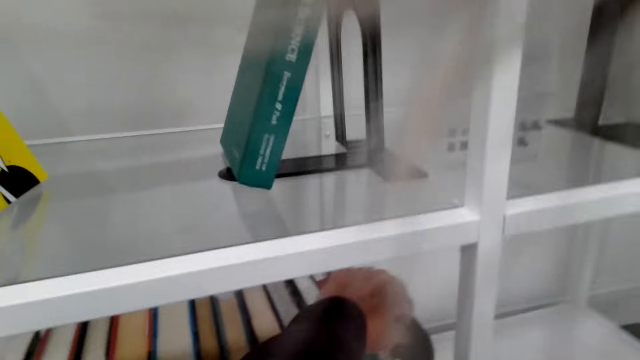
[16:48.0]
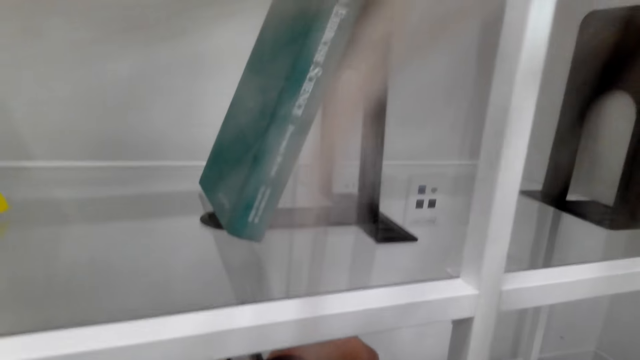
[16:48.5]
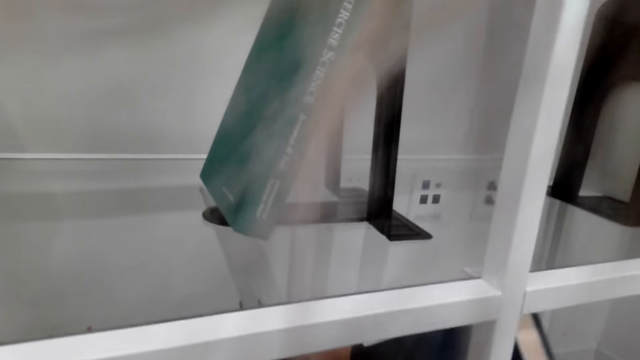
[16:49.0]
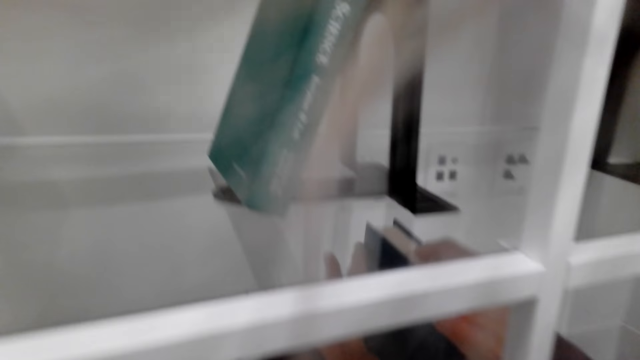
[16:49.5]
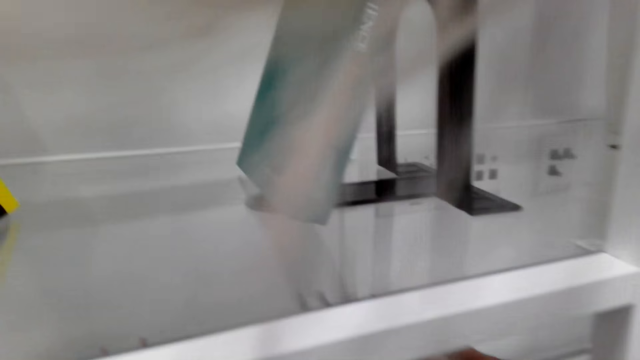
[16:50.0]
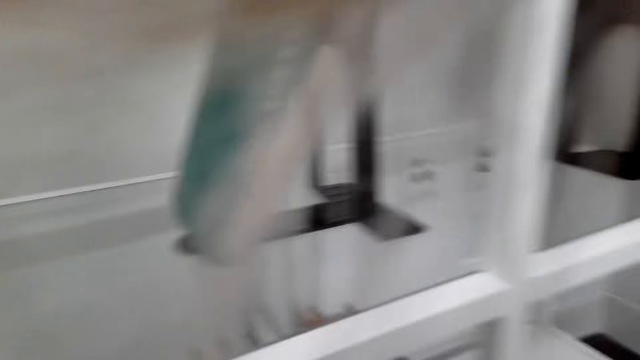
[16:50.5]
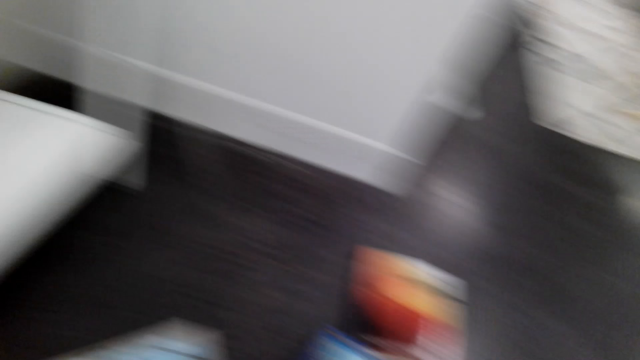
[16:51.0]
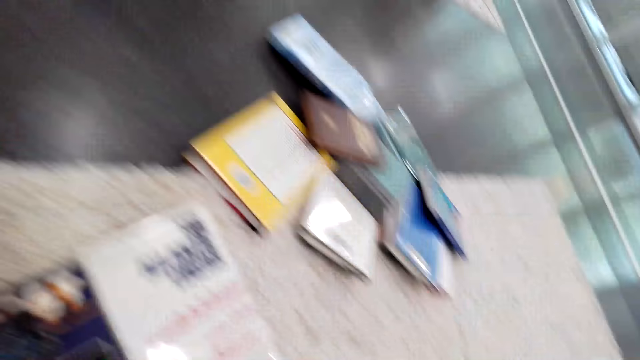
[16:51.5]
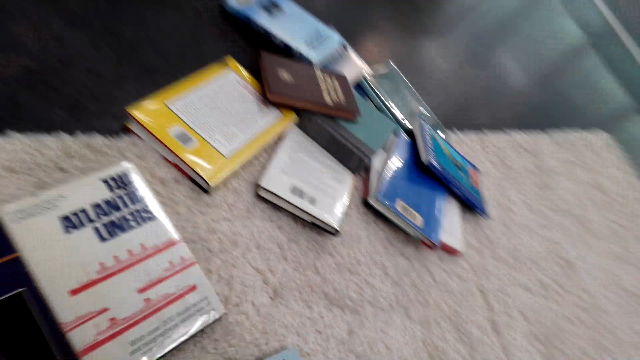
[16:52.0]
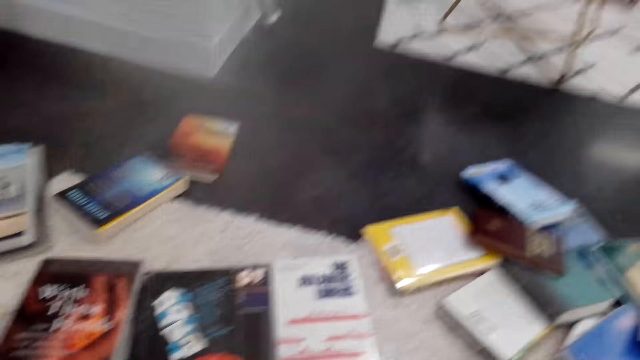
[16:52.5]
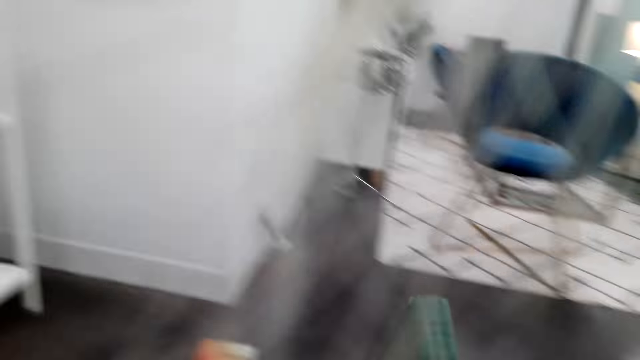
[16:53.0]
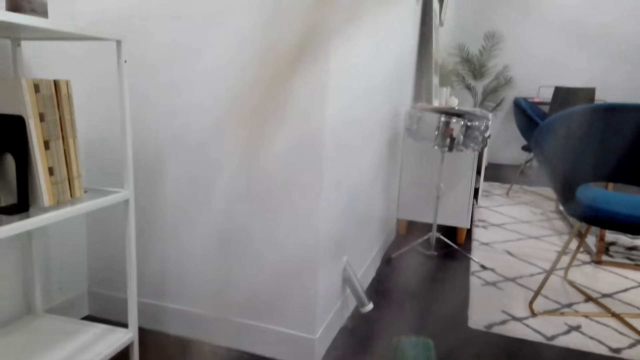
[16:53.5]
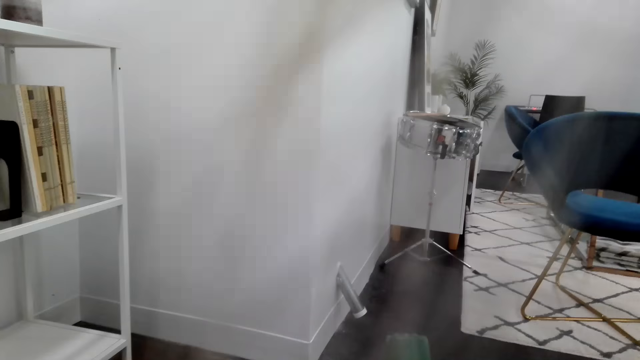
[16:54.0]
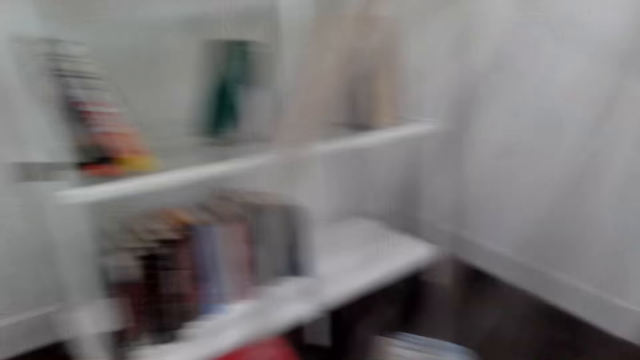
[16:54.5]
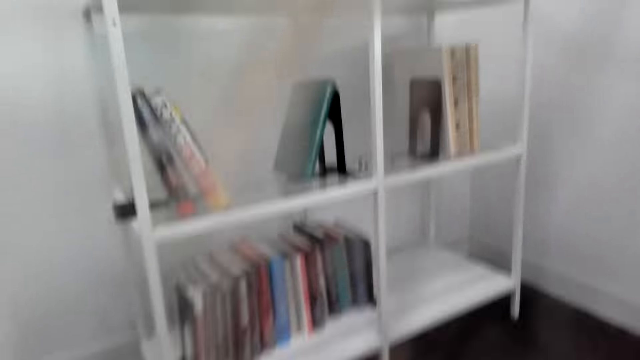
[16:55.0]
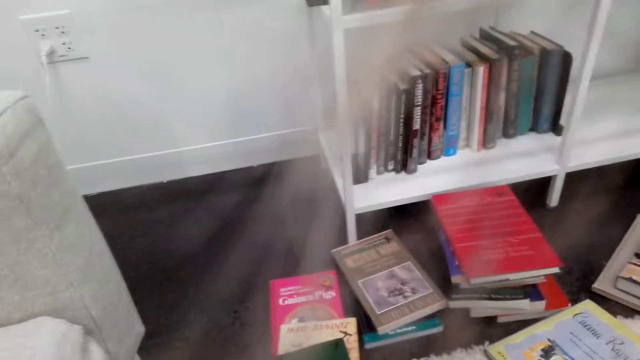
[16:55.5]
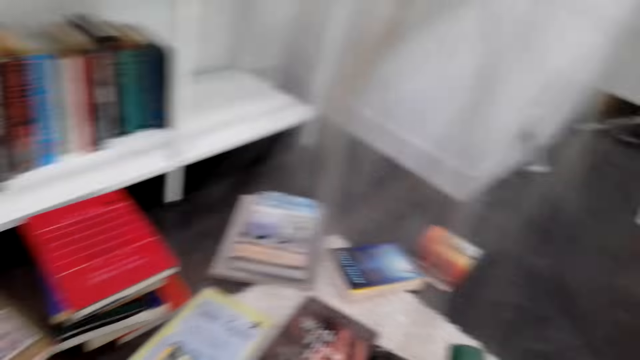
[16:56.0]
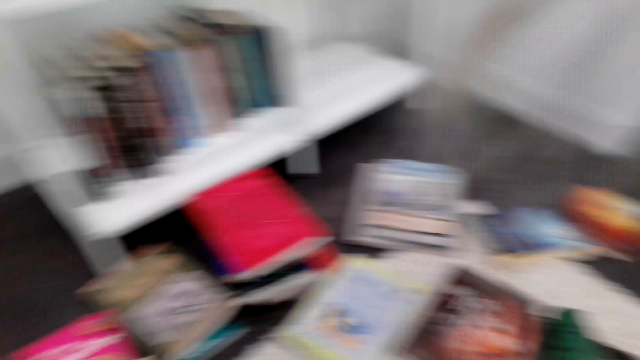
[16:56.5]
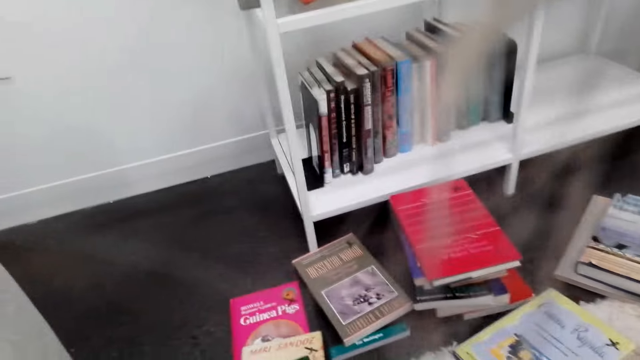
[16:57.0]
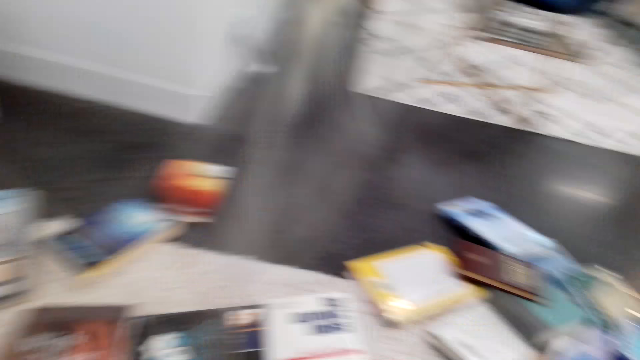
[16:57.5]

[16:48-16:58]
The camera wearer places the book on the shelf. They turn around. They look around the floor. They pick up a book. They check the book. They look around the shelf. They look around the floor.

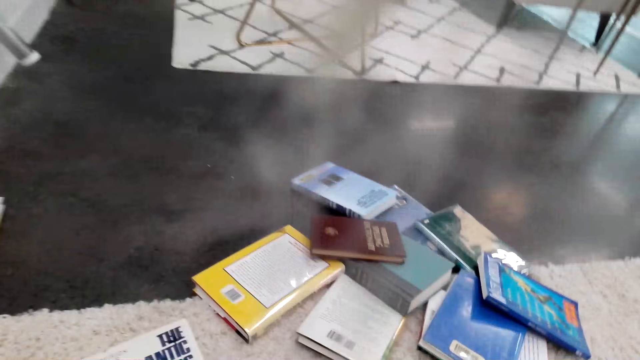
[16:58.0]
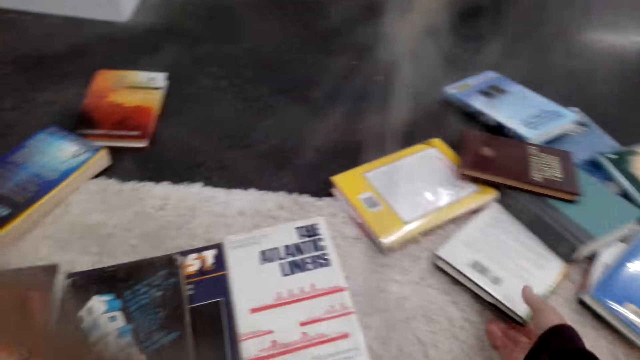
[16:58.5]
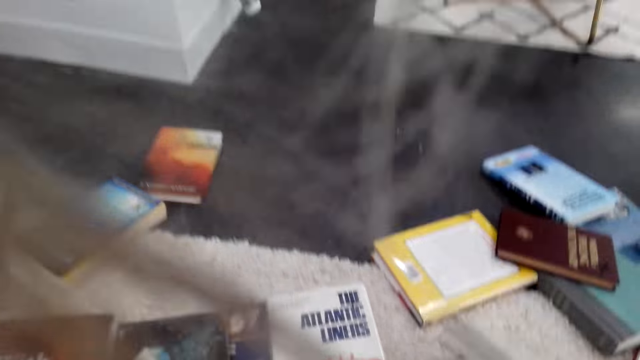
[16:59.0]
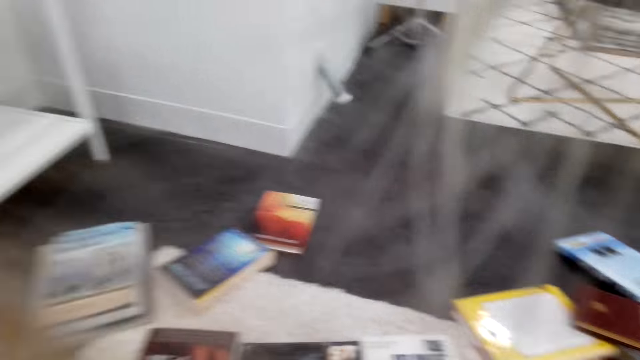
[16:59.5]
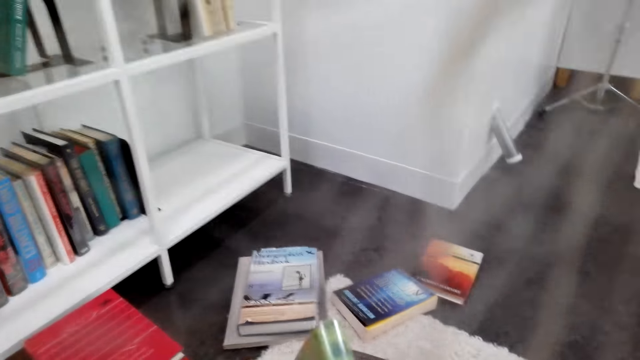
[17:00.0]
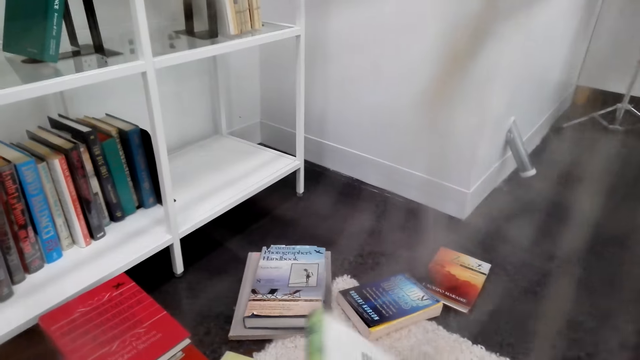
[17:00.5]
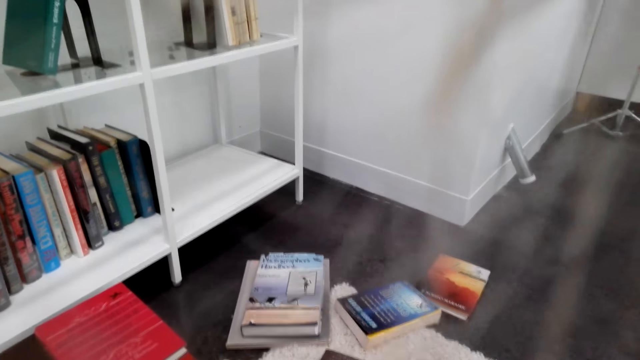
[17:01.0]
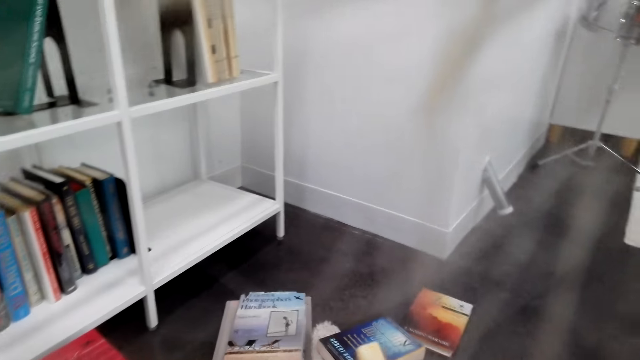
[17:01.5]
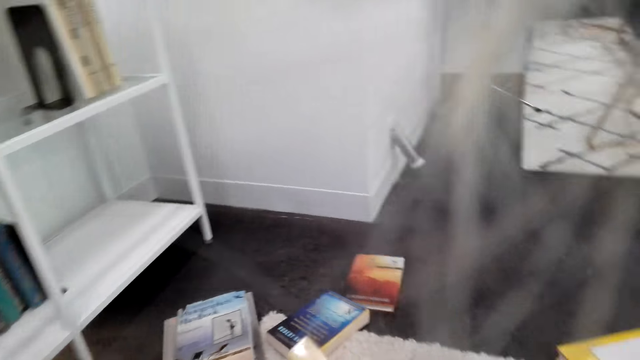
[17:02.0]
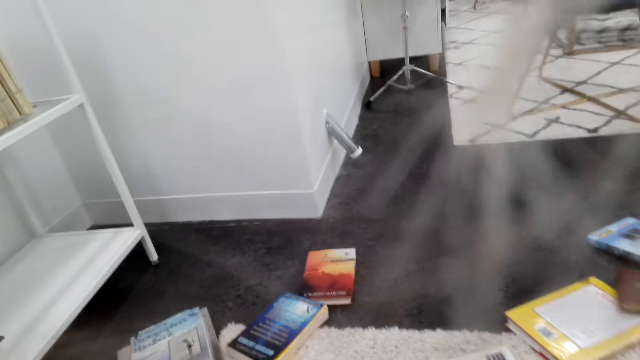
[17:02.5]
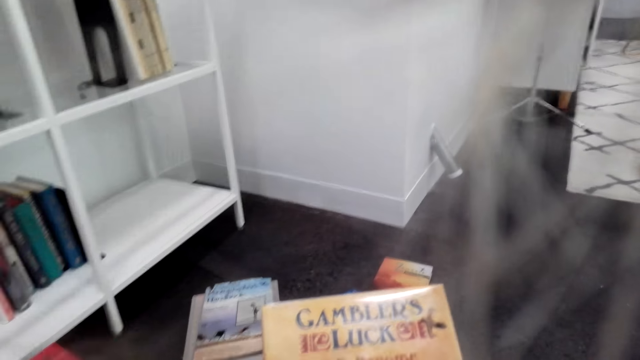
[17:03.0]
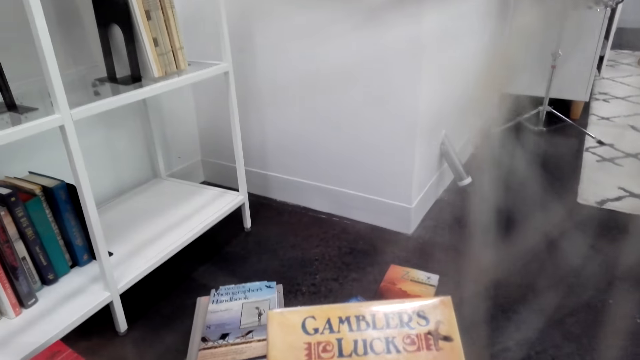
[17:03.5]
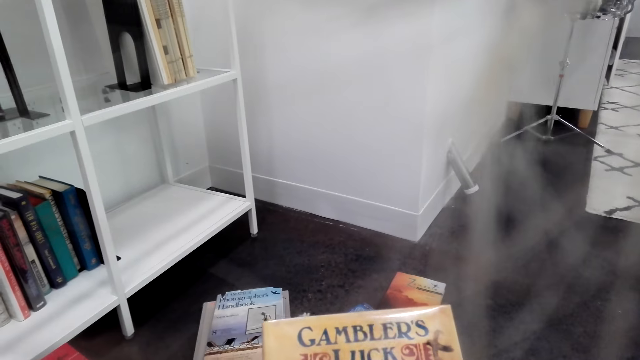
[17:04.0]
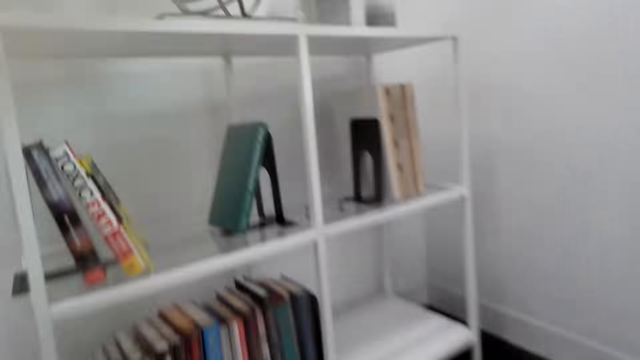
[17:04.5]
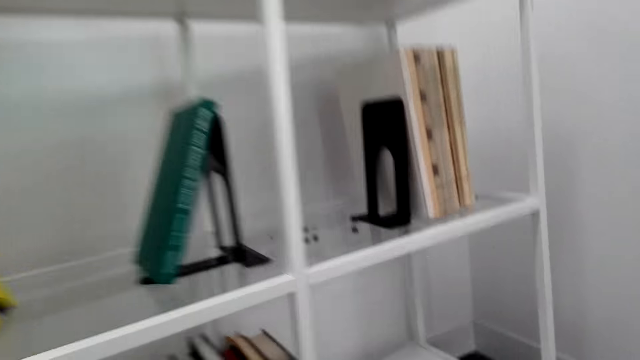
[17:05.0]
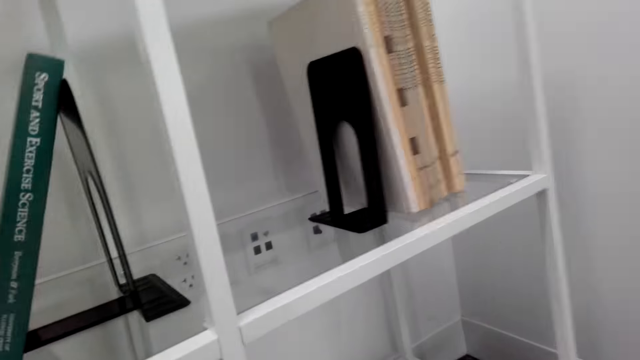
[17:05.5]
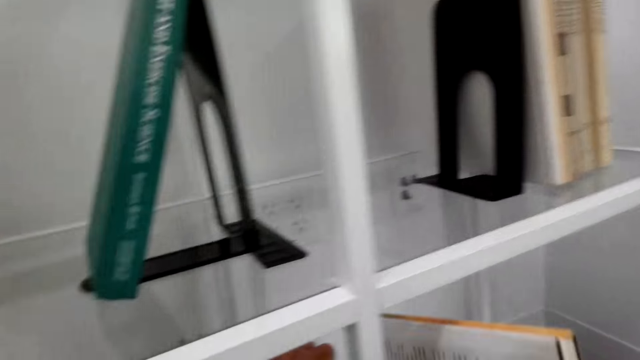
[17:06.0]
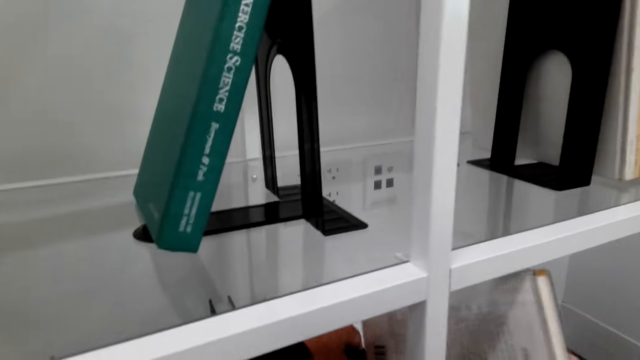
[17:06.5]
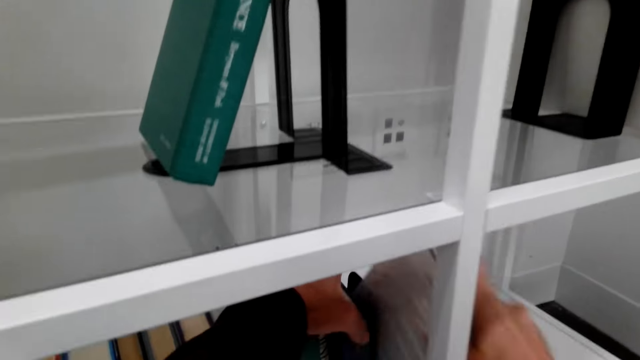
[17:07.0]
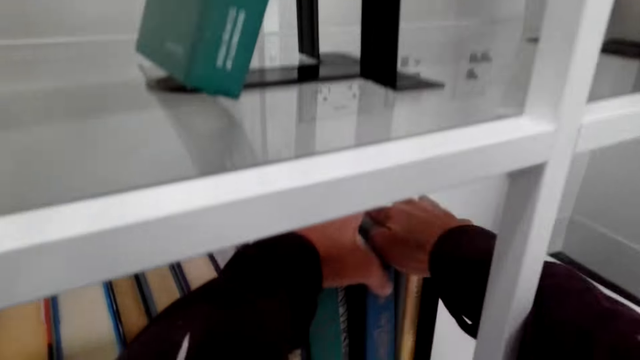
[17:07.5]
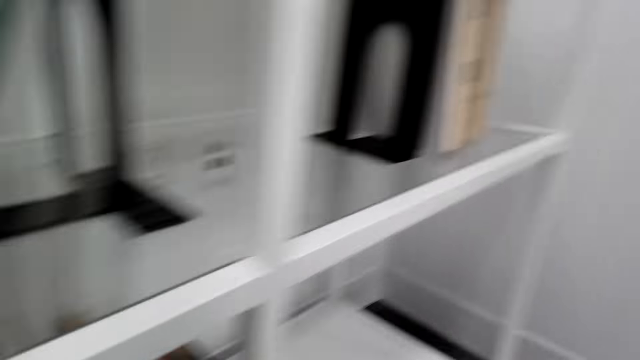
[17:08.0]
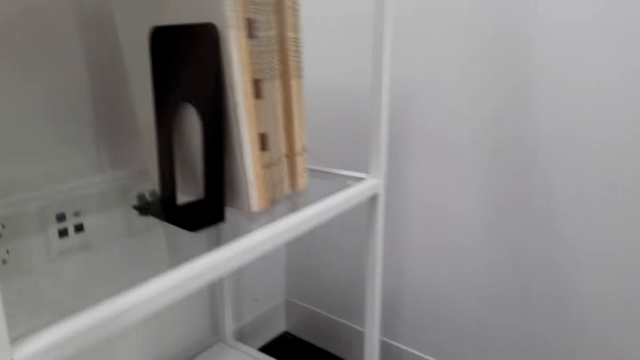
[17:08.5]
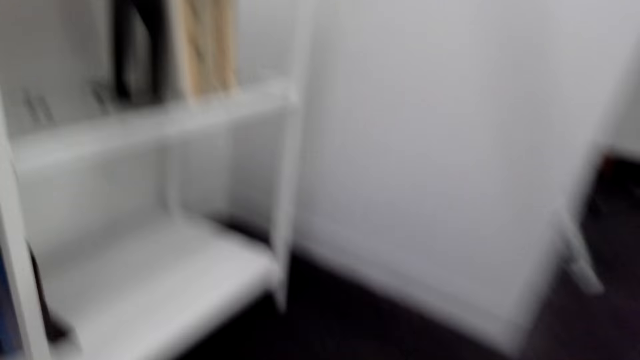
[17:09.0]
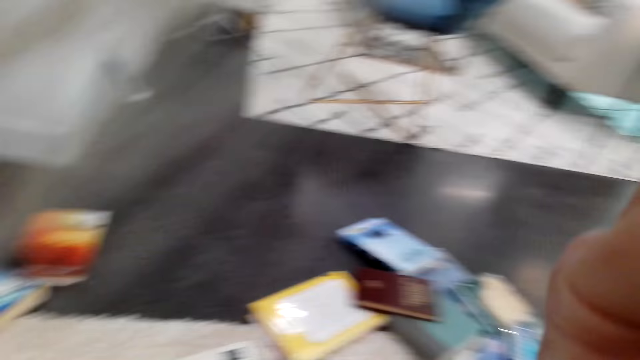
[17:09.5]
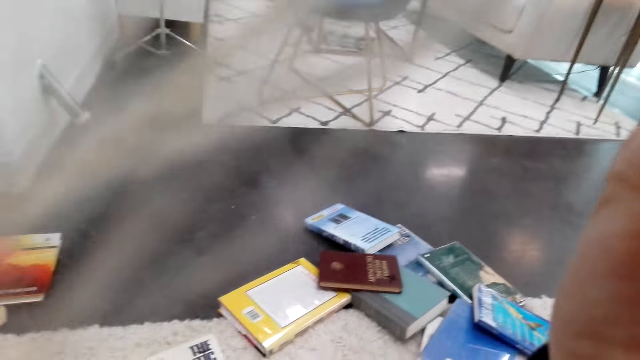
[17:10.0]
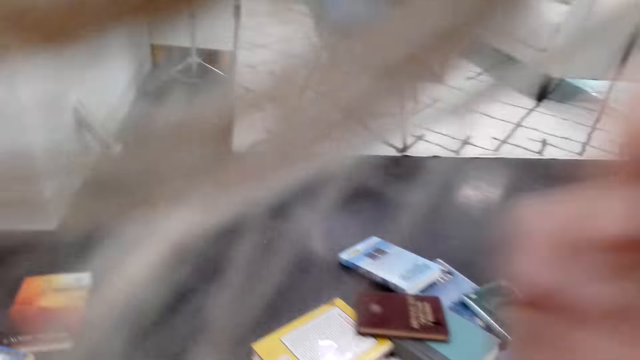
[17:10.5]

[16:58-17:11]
The camera wearer picks up a book. They check the book. They hit the book on the floor. They stare at the book. They check the book. They look around the shelf. They place the book on the shelf. They turn around. They touch something.
